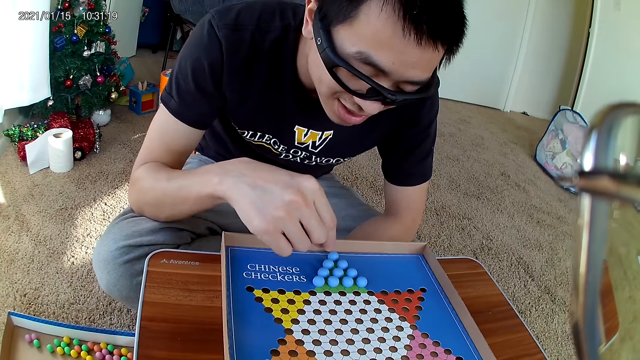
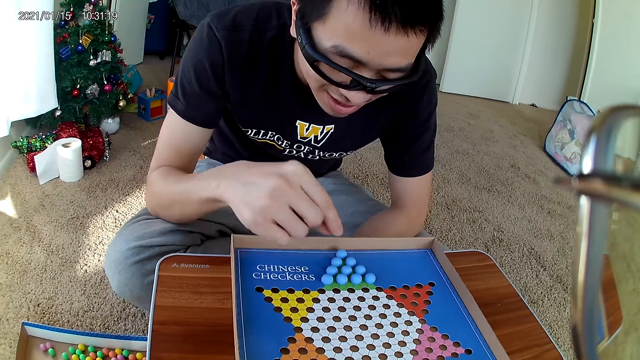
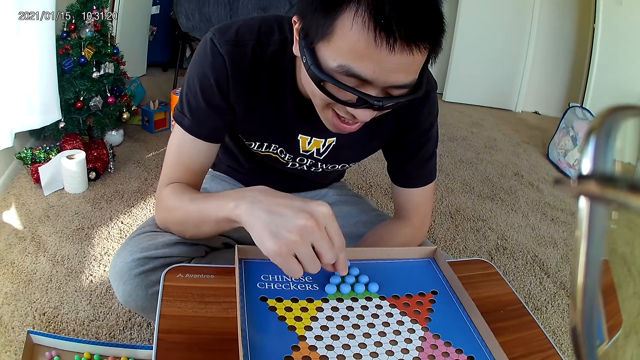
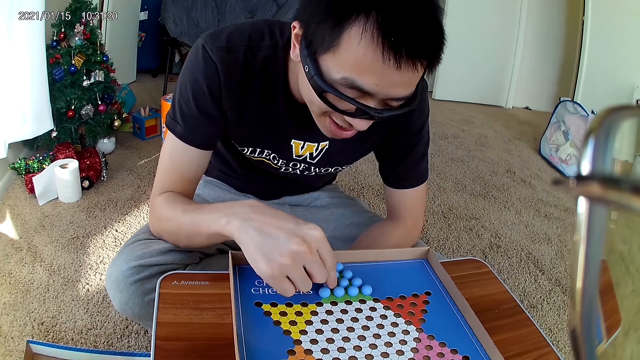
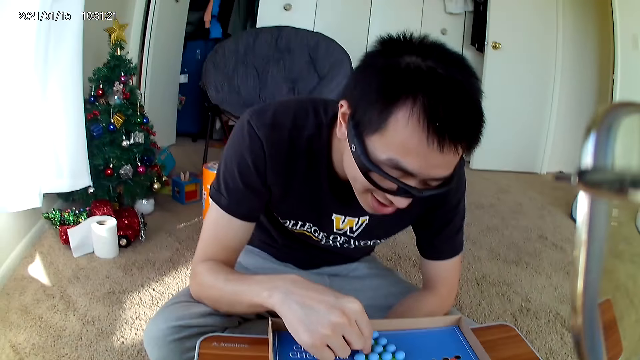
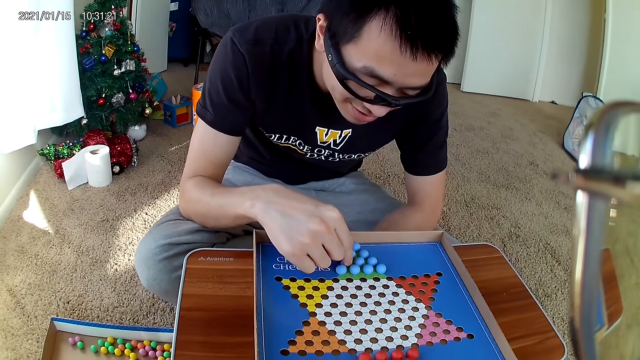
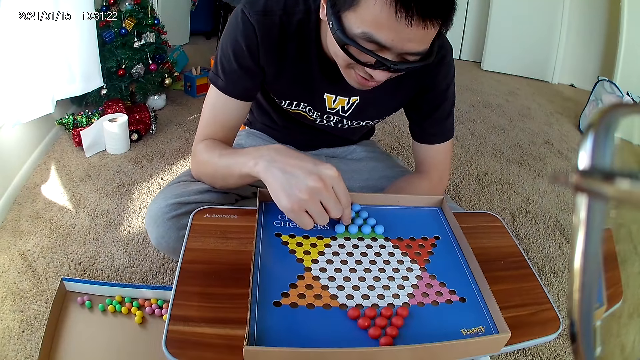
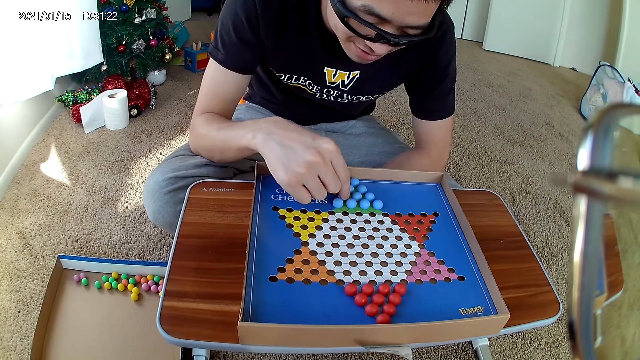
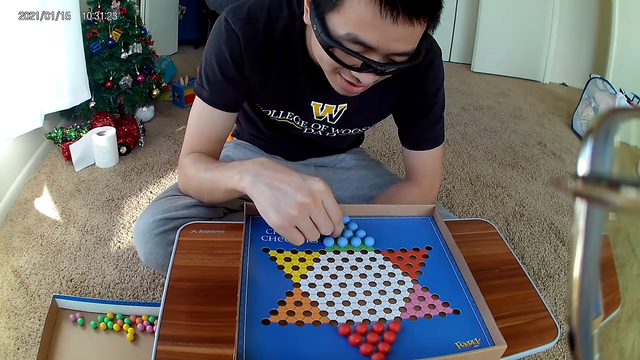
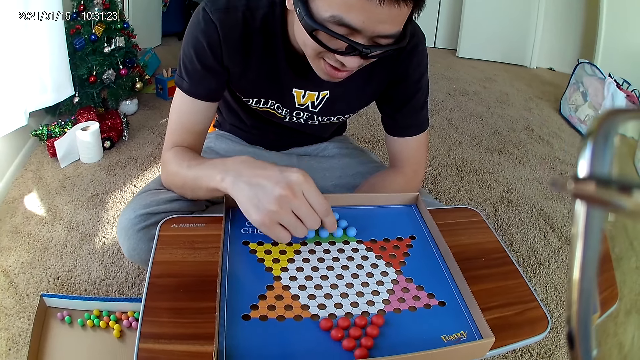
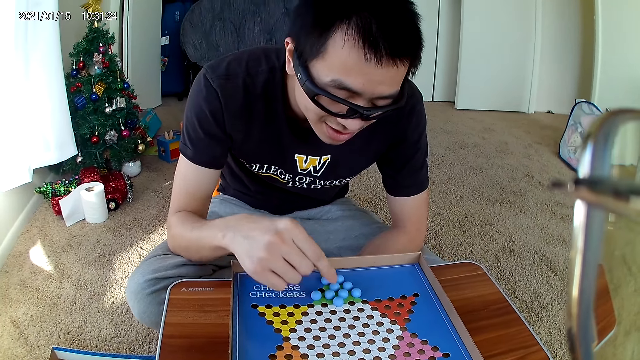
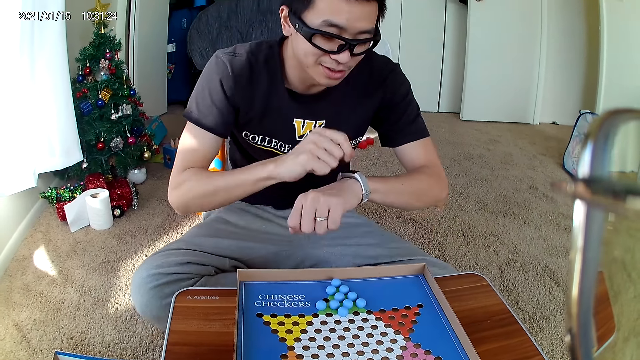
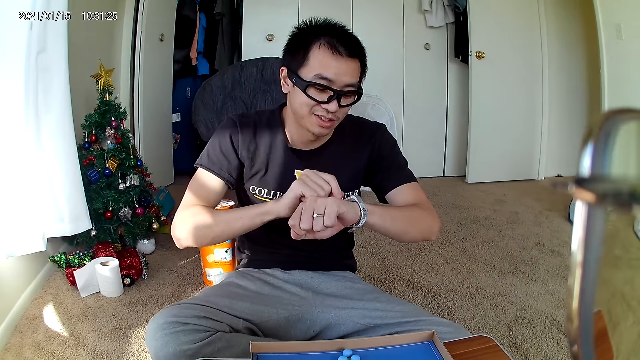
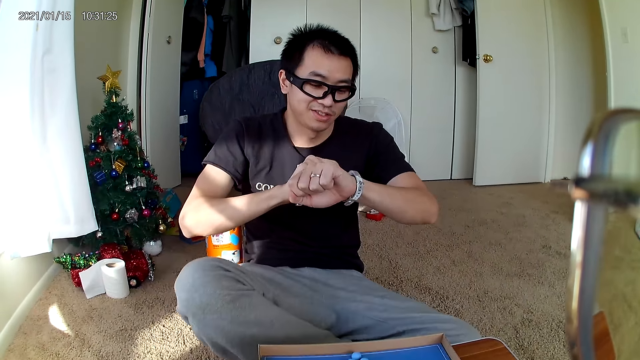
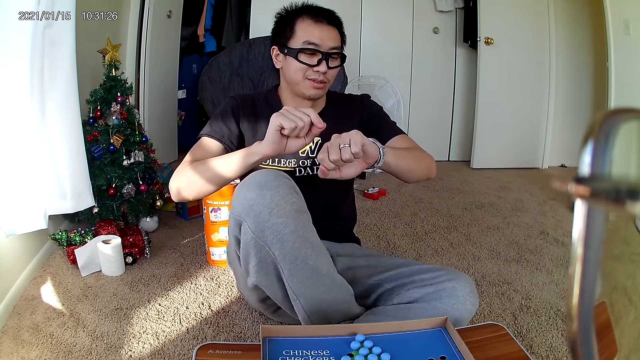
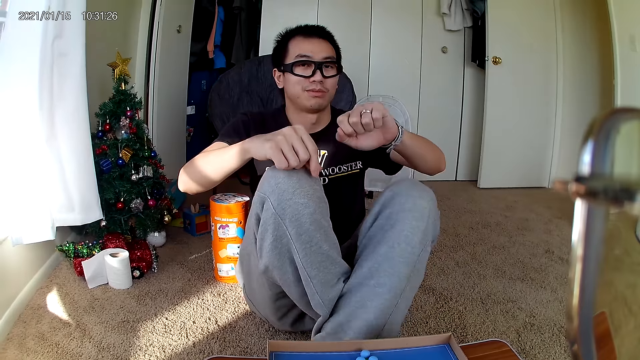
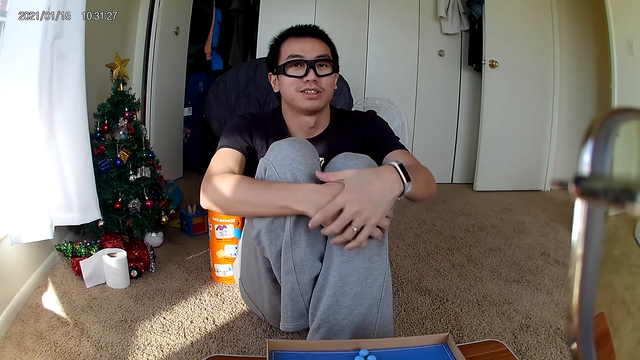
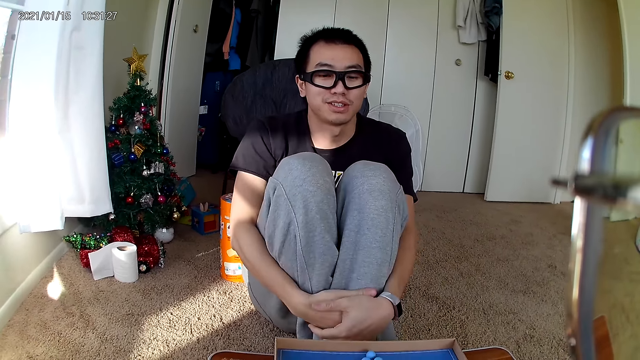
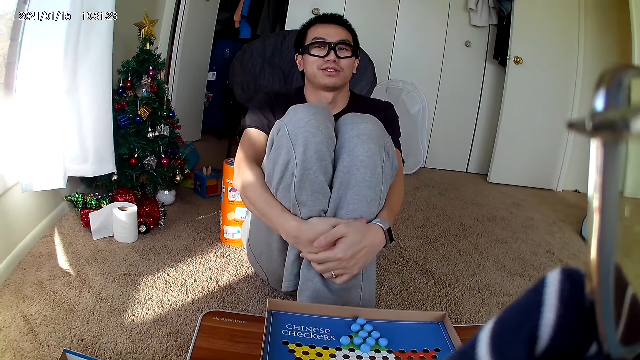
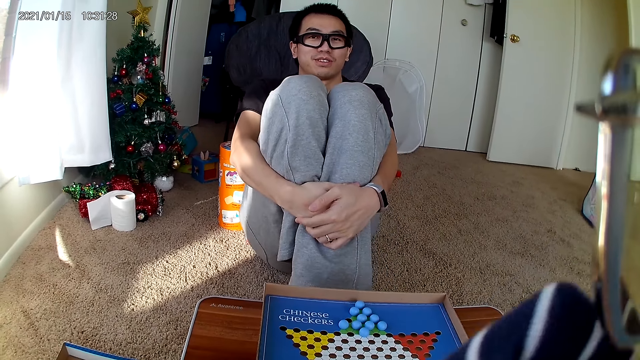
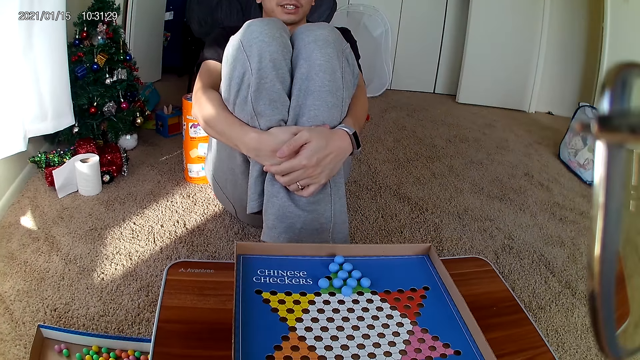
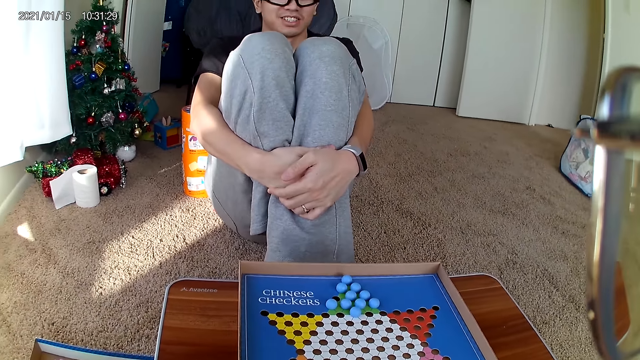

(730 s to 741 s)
The man moves a blue marble piece on the checkers board to a new position. The man picks up a marble and drops the marble. The man taps on his wristwatch. The man holds his legs.

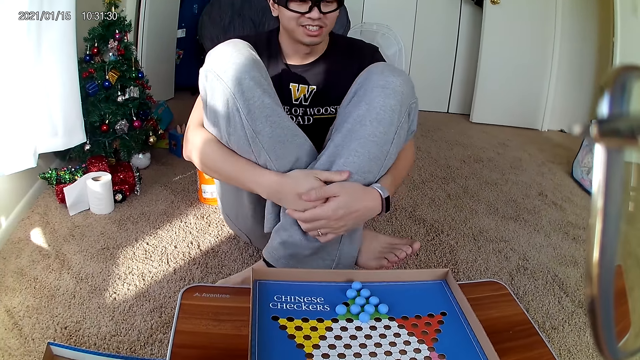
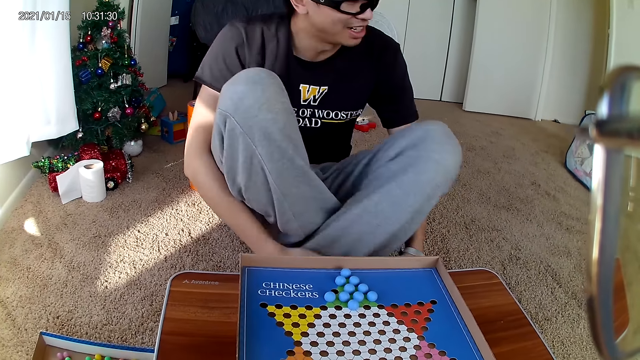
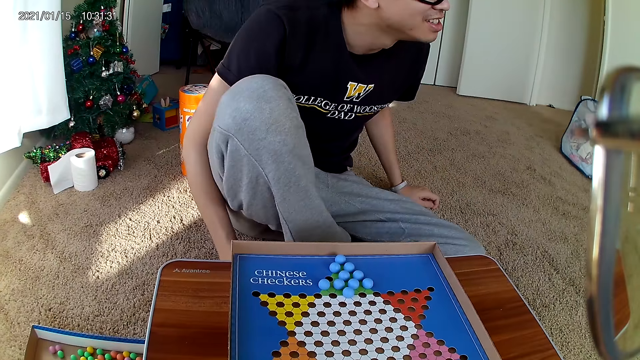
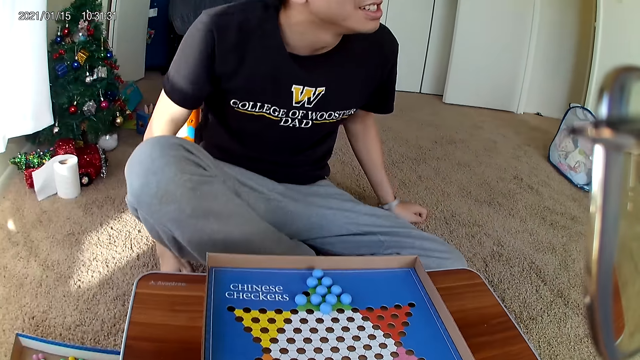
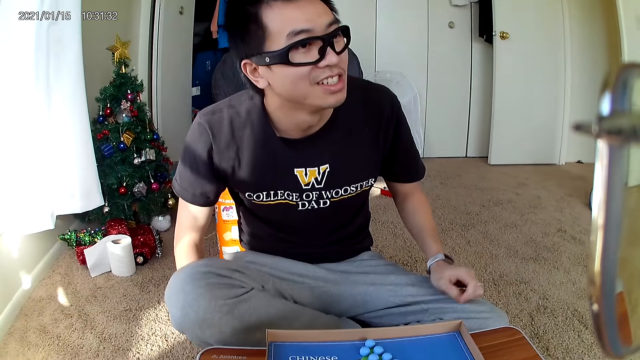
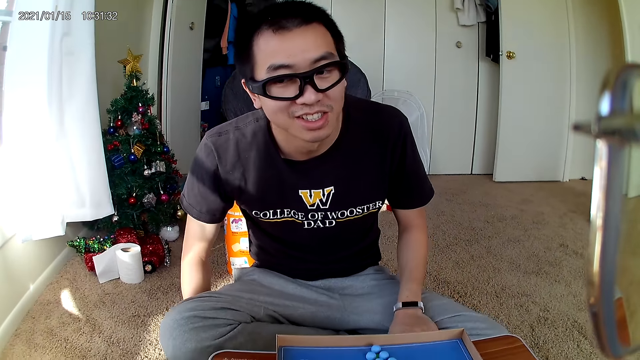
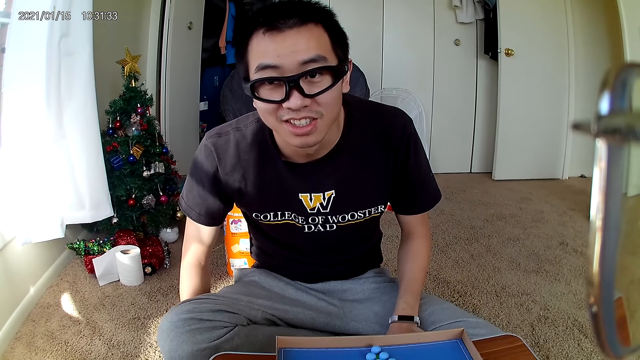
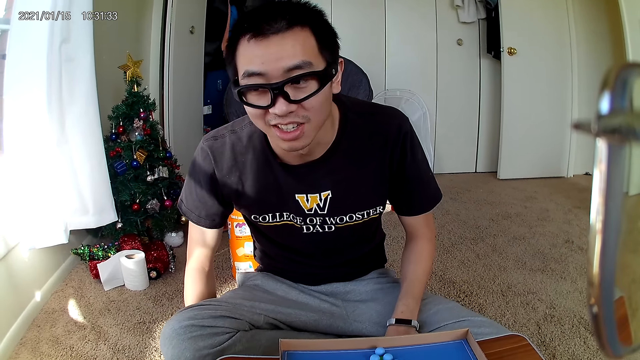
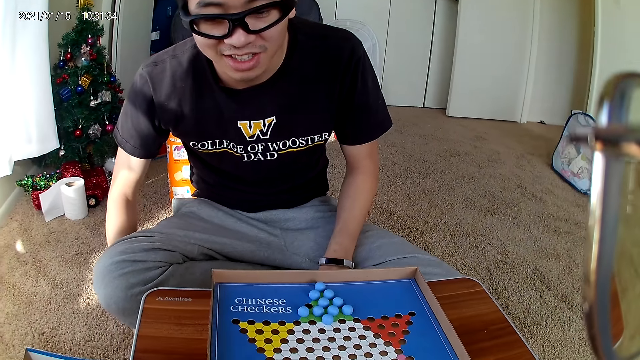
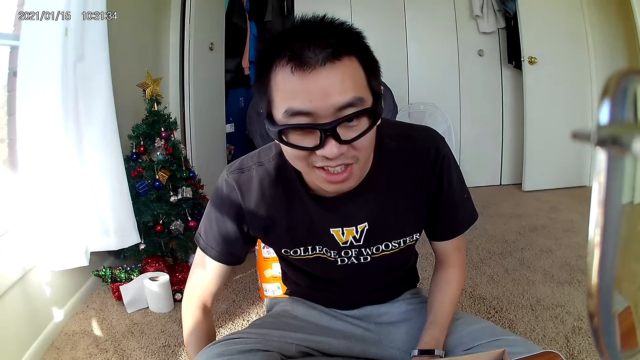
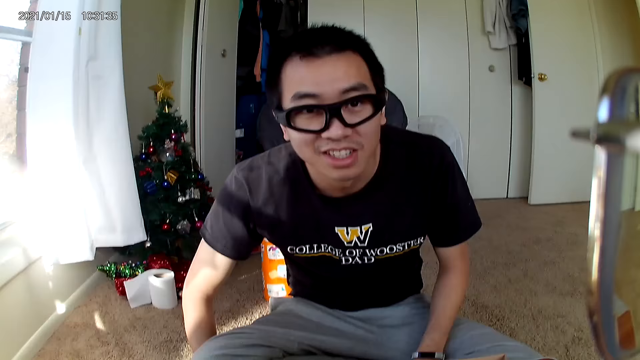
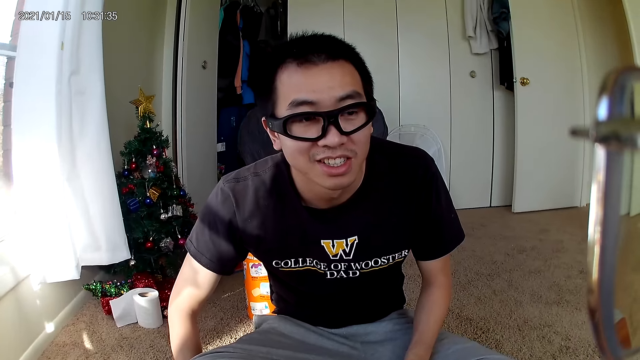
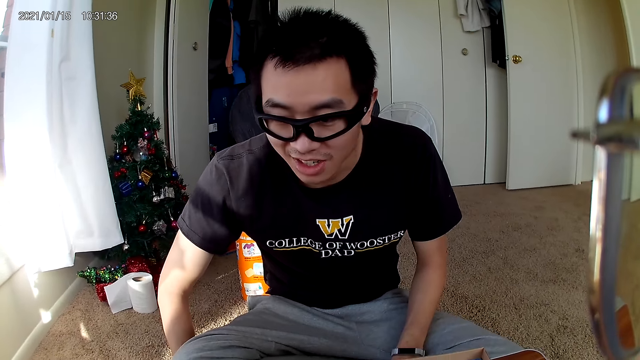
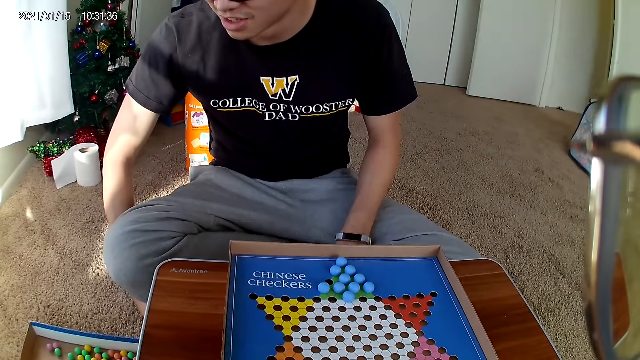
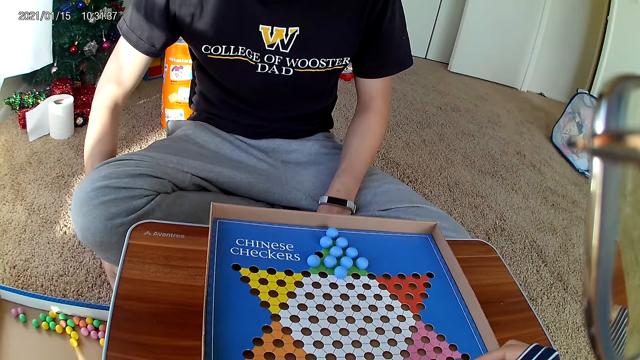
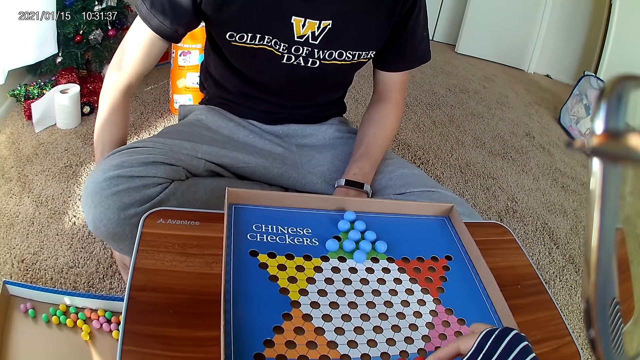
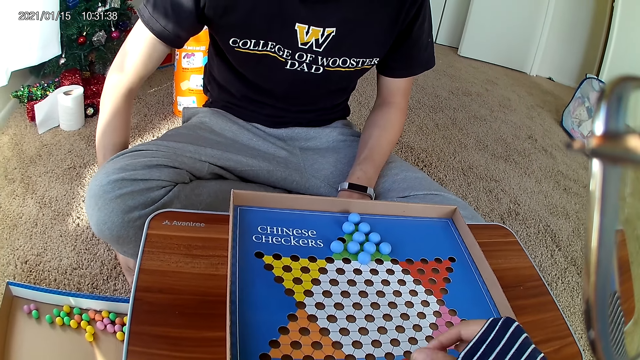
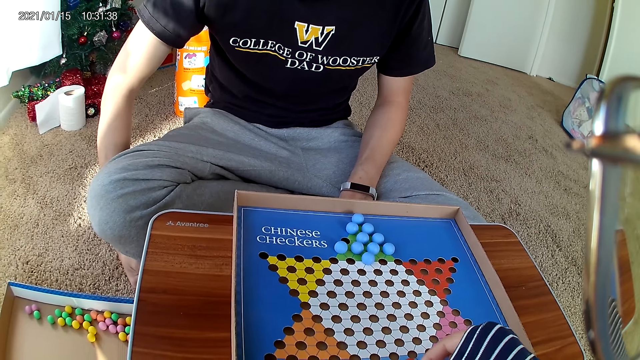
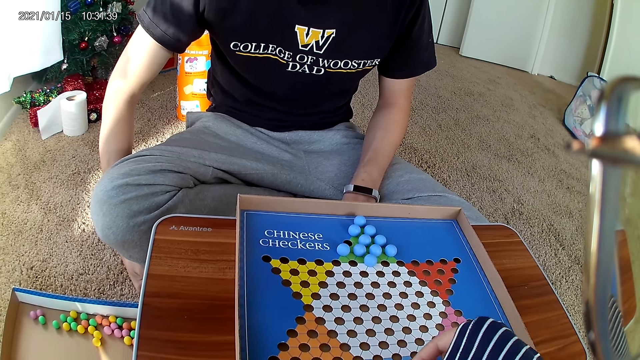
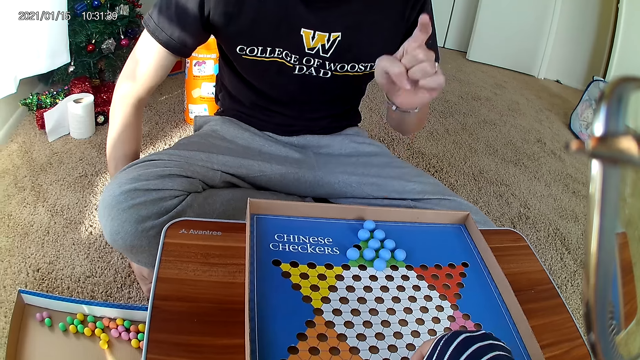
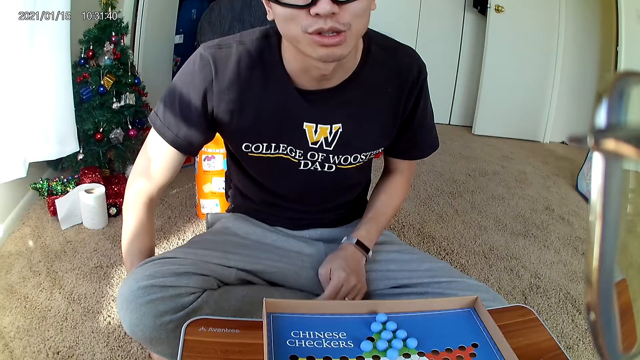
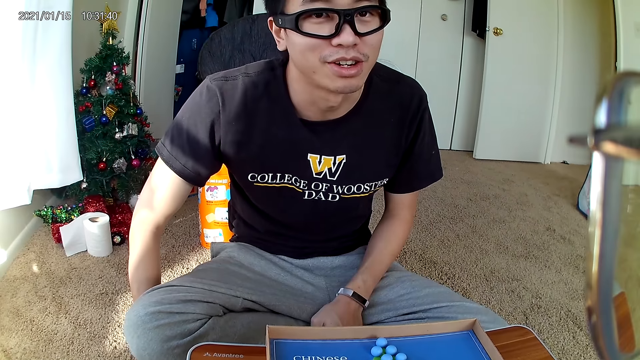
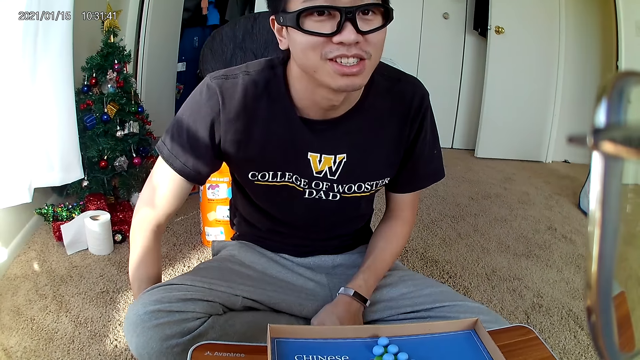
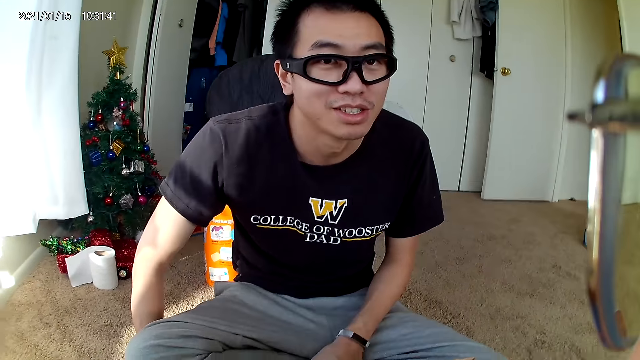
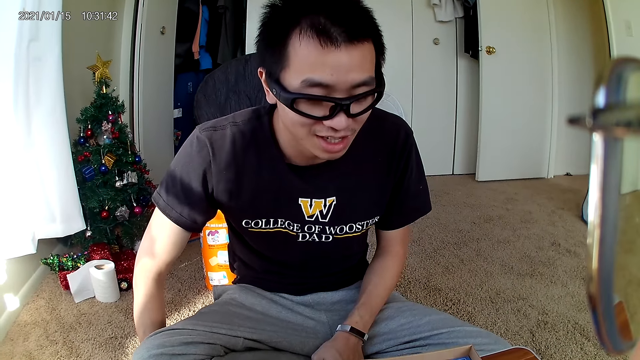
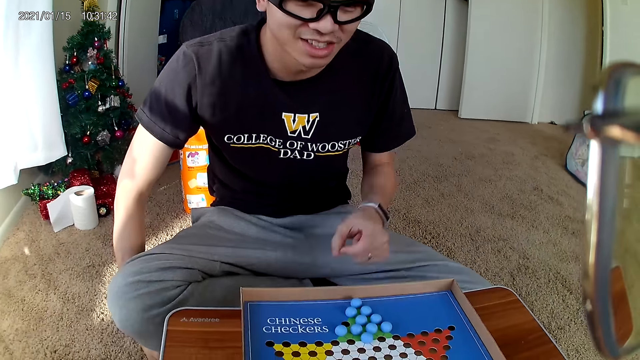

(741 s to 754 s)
The man puts his hands on the floor. The man raises his hand, drops his hand and talks to the camera wearer.
